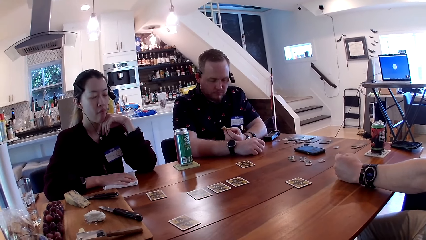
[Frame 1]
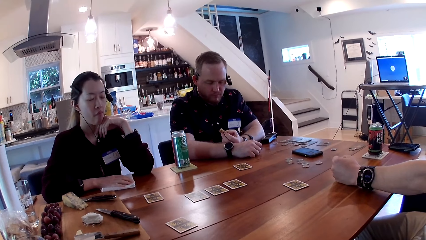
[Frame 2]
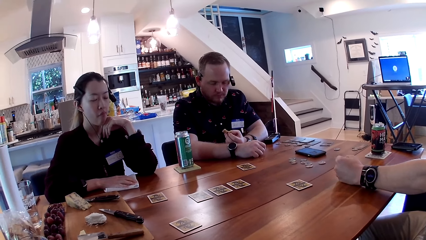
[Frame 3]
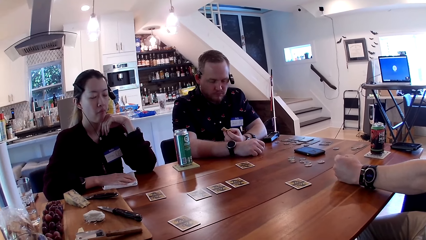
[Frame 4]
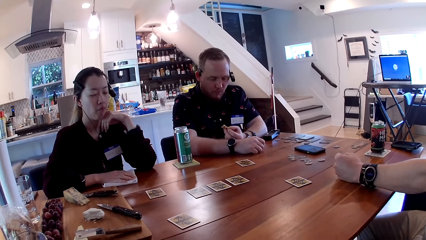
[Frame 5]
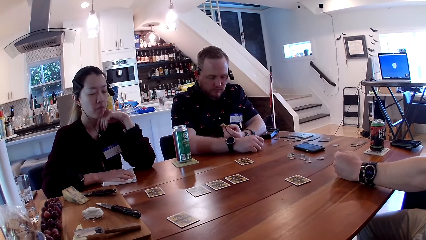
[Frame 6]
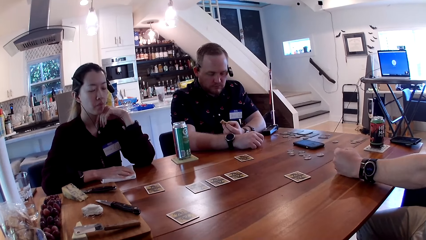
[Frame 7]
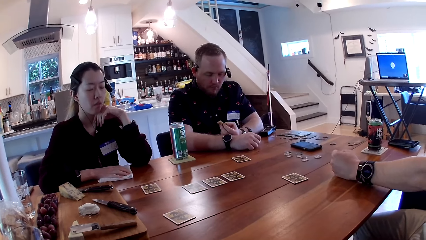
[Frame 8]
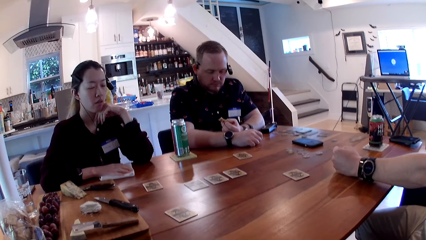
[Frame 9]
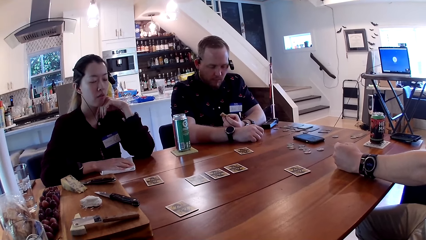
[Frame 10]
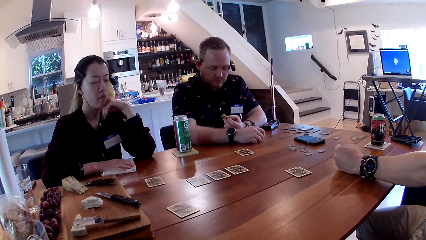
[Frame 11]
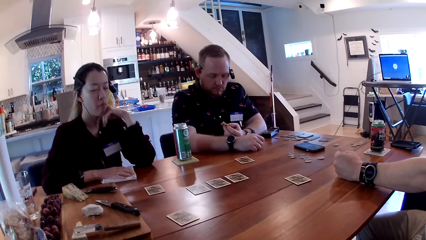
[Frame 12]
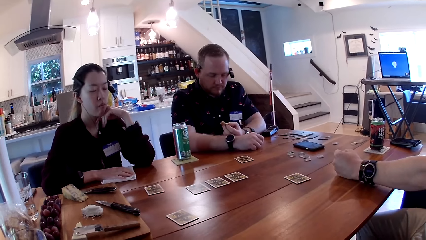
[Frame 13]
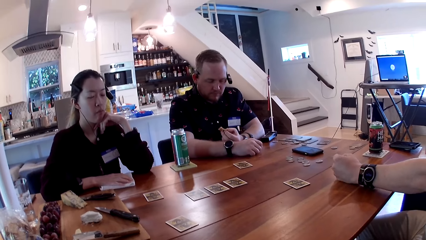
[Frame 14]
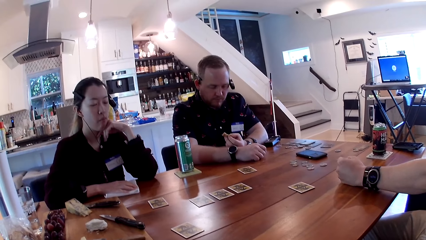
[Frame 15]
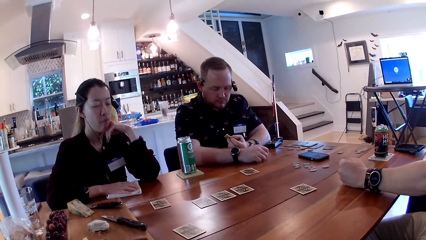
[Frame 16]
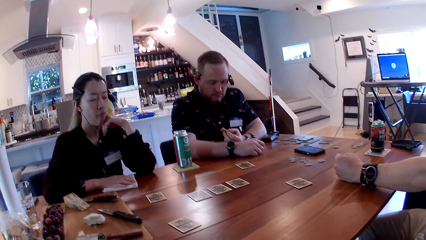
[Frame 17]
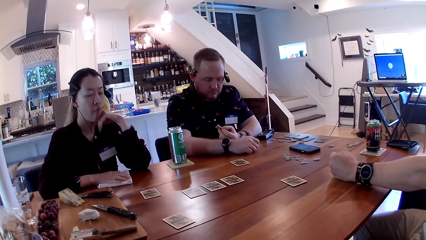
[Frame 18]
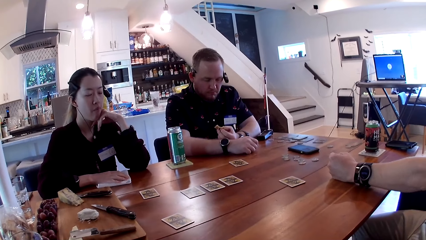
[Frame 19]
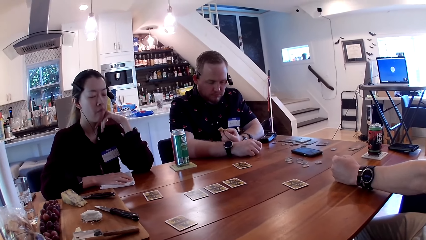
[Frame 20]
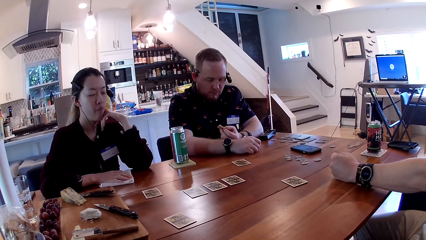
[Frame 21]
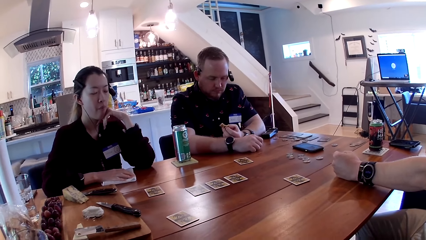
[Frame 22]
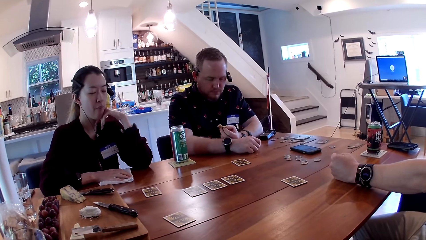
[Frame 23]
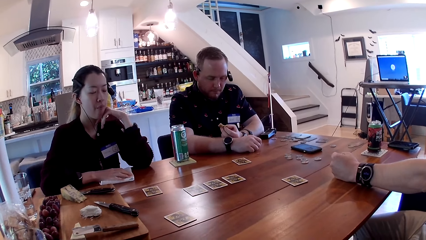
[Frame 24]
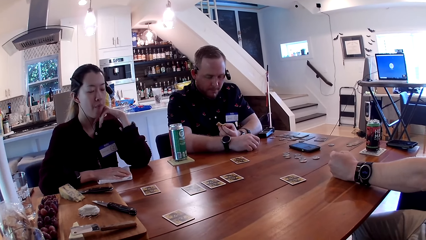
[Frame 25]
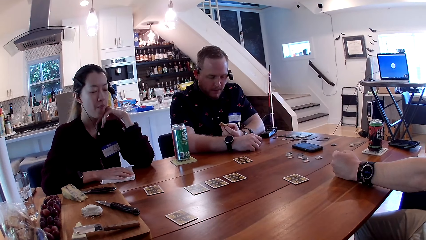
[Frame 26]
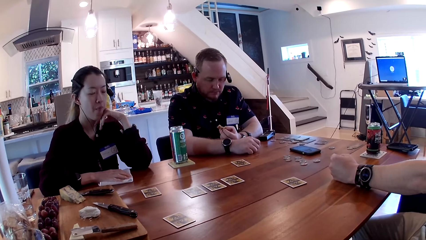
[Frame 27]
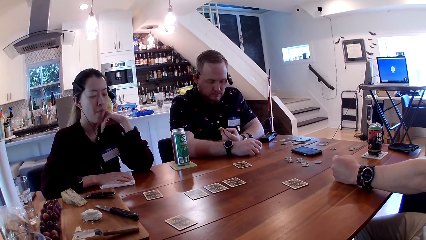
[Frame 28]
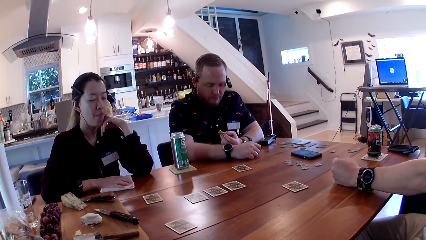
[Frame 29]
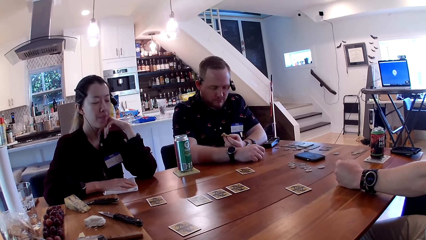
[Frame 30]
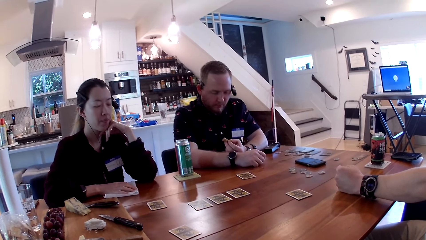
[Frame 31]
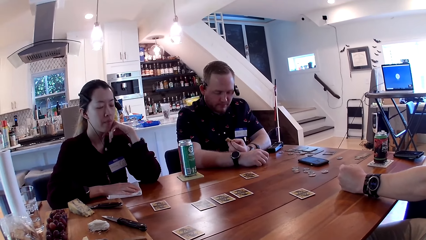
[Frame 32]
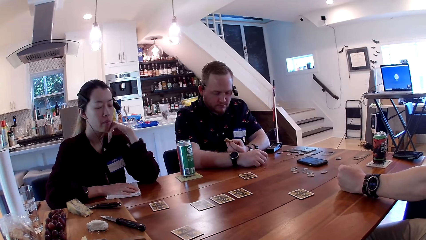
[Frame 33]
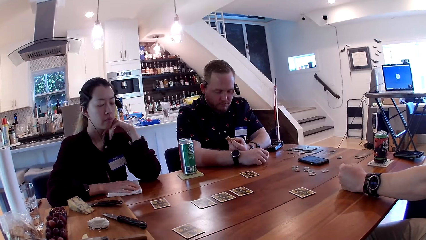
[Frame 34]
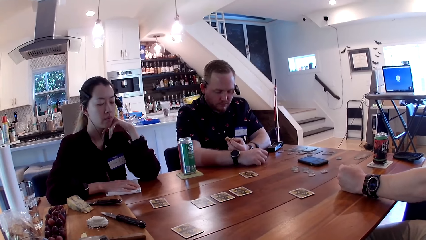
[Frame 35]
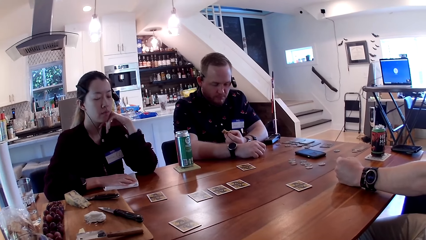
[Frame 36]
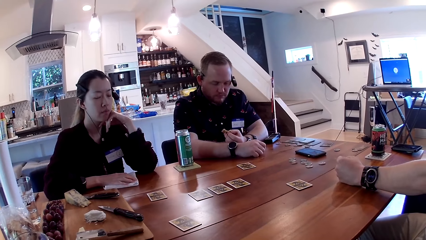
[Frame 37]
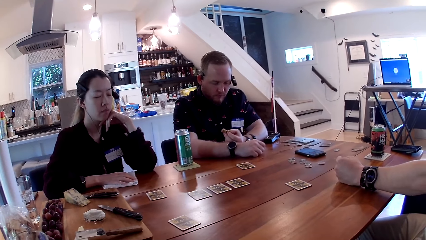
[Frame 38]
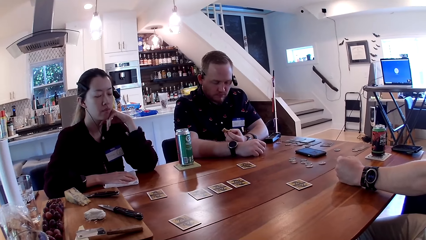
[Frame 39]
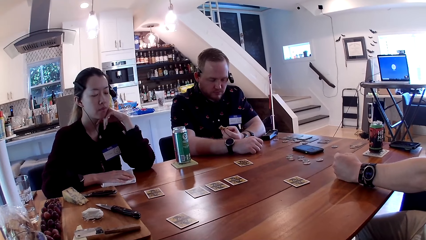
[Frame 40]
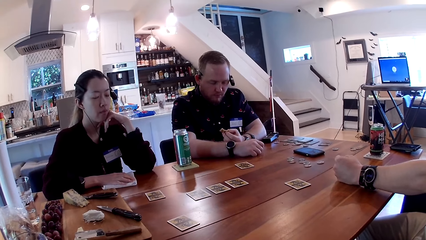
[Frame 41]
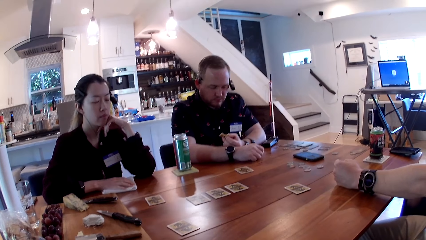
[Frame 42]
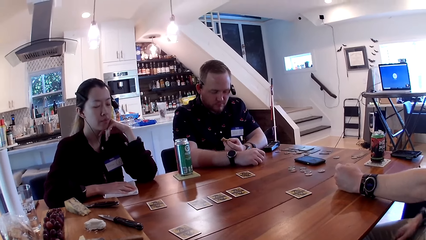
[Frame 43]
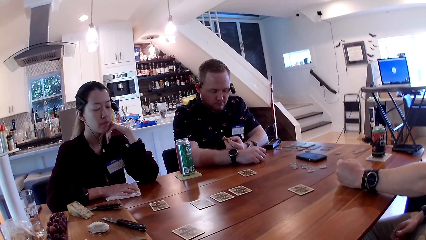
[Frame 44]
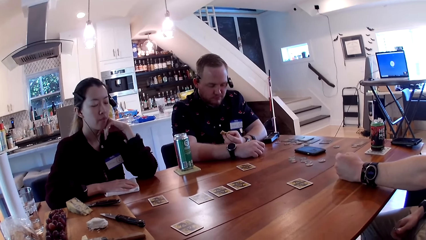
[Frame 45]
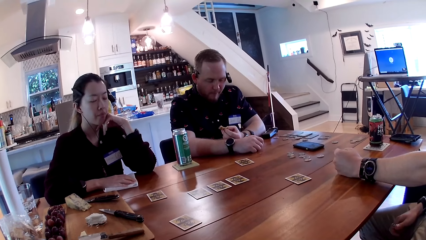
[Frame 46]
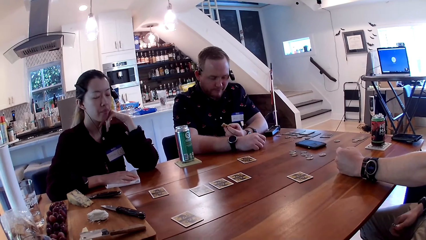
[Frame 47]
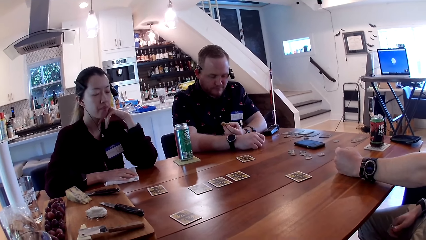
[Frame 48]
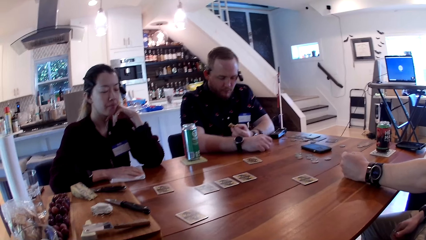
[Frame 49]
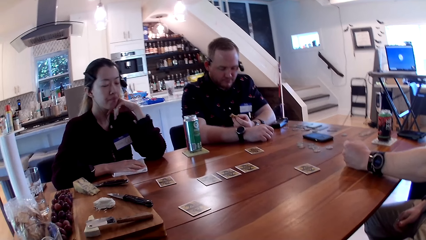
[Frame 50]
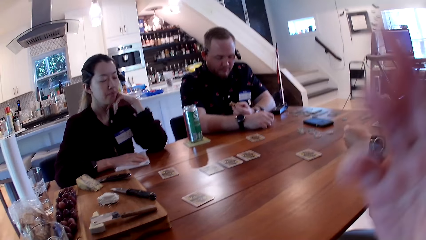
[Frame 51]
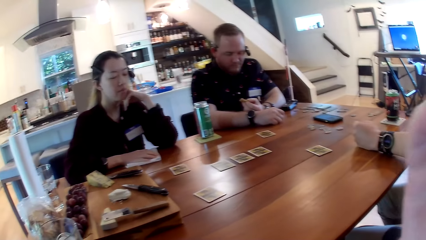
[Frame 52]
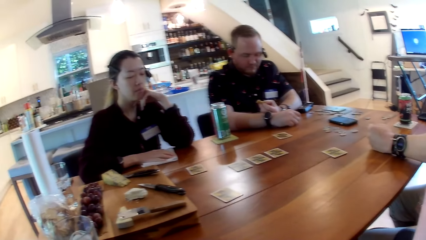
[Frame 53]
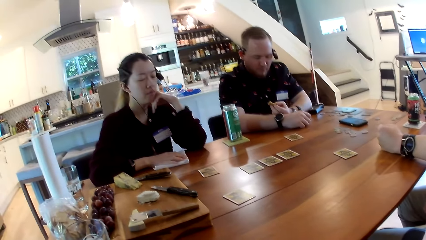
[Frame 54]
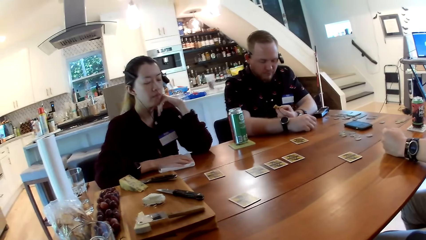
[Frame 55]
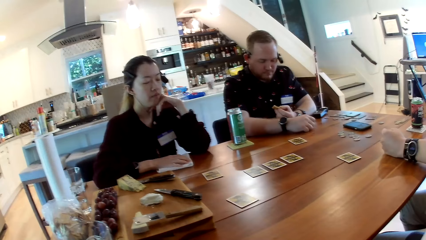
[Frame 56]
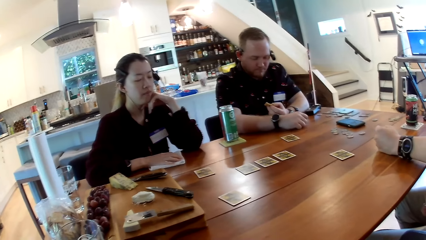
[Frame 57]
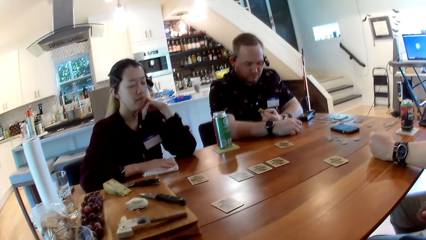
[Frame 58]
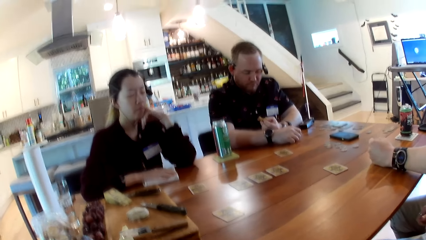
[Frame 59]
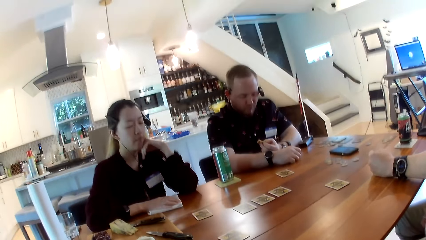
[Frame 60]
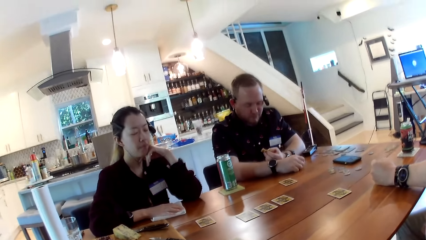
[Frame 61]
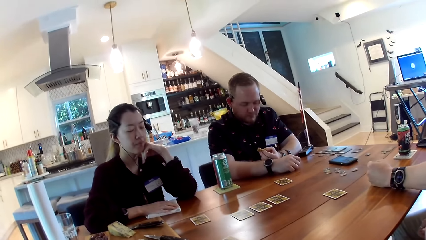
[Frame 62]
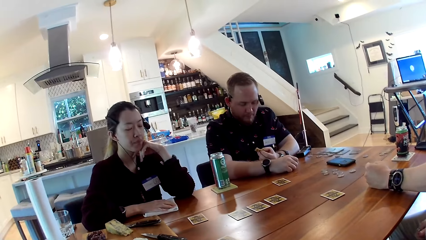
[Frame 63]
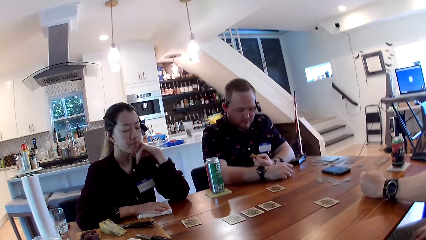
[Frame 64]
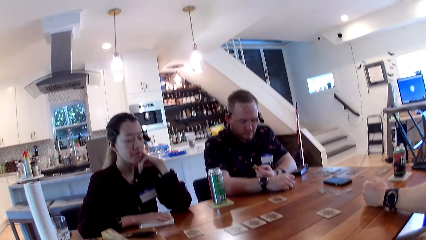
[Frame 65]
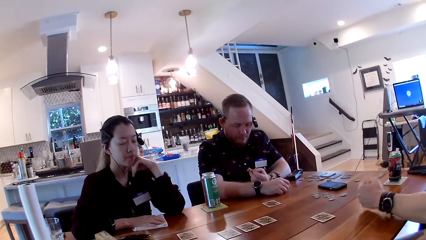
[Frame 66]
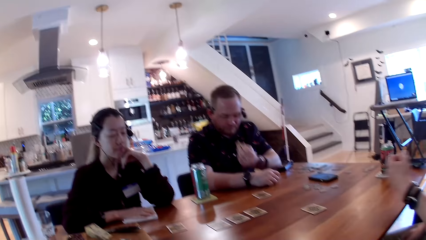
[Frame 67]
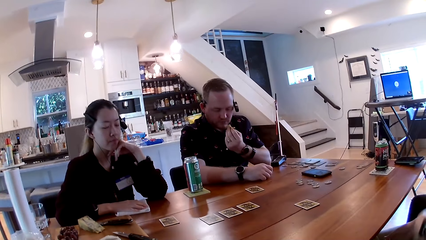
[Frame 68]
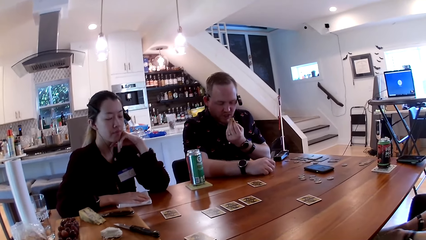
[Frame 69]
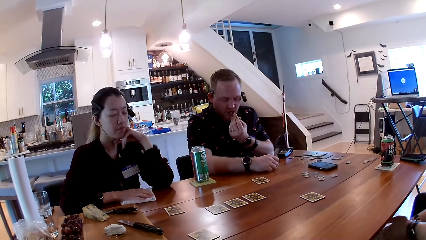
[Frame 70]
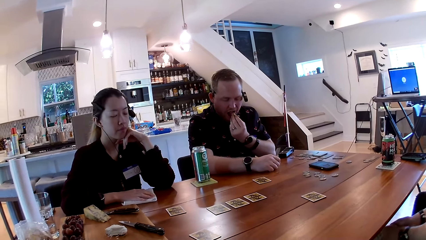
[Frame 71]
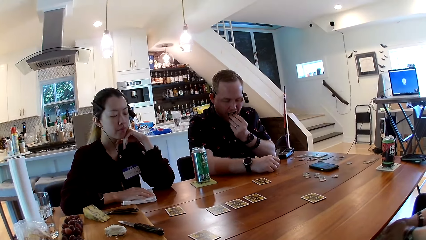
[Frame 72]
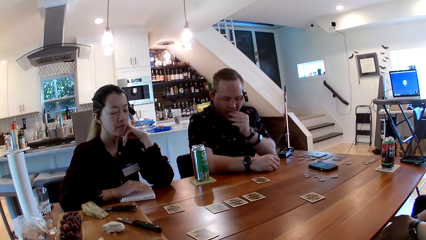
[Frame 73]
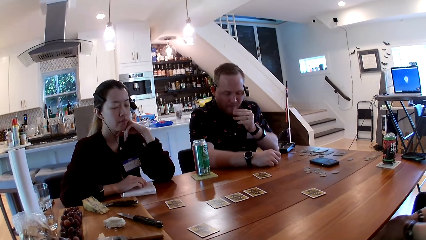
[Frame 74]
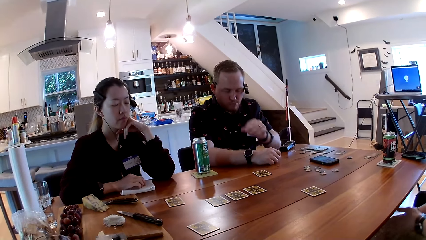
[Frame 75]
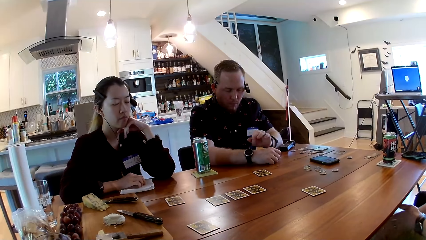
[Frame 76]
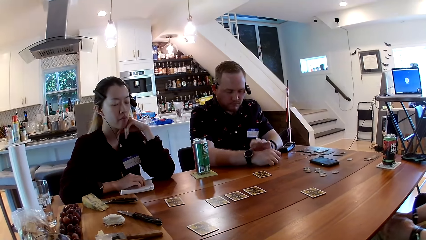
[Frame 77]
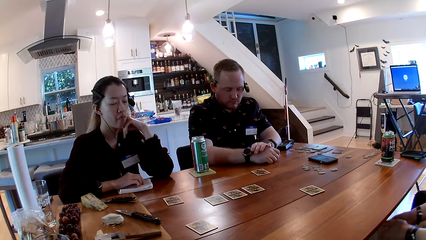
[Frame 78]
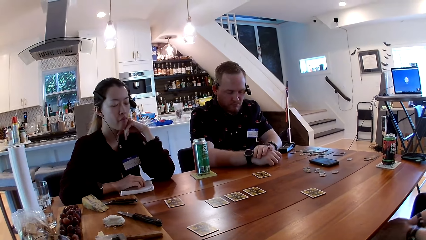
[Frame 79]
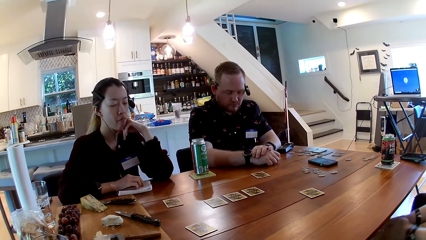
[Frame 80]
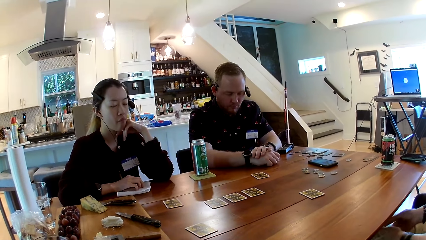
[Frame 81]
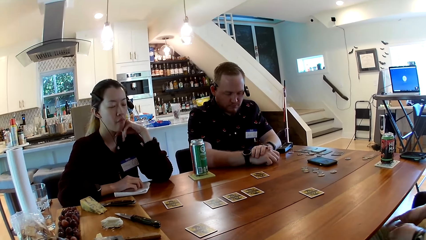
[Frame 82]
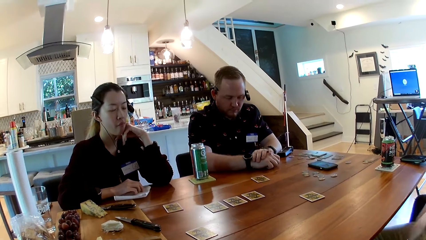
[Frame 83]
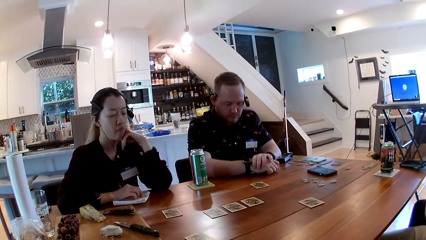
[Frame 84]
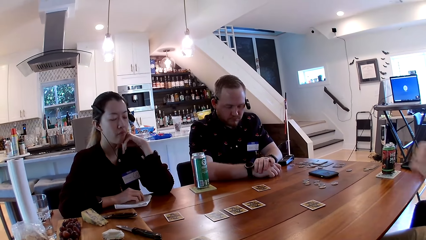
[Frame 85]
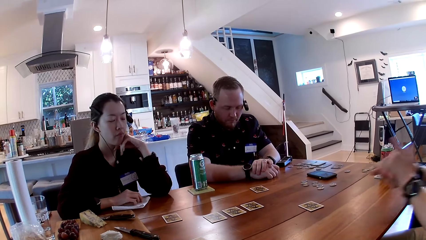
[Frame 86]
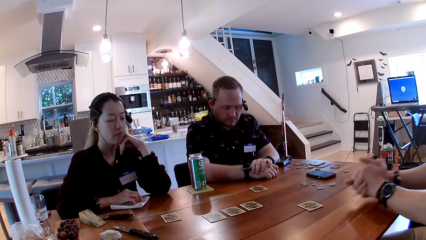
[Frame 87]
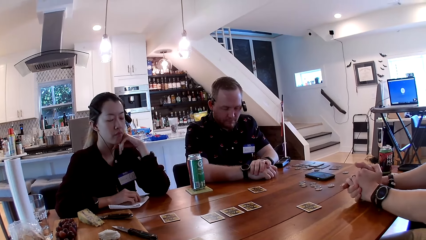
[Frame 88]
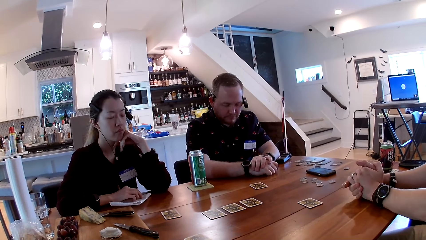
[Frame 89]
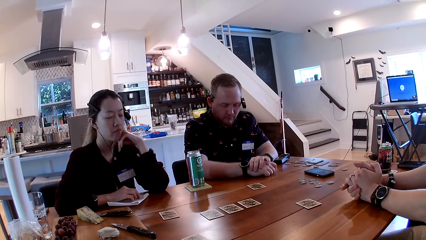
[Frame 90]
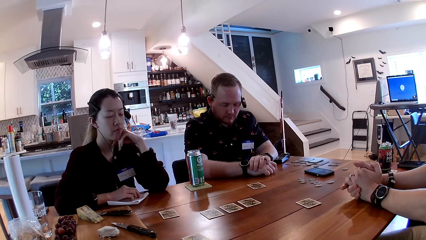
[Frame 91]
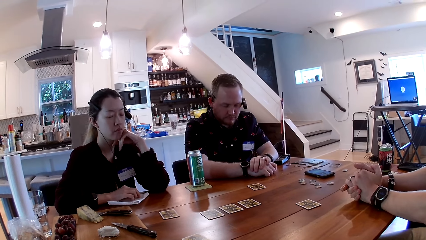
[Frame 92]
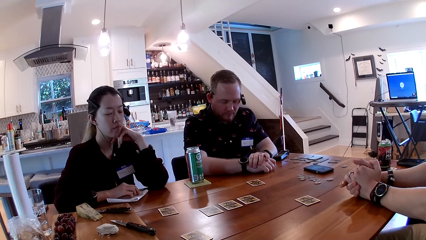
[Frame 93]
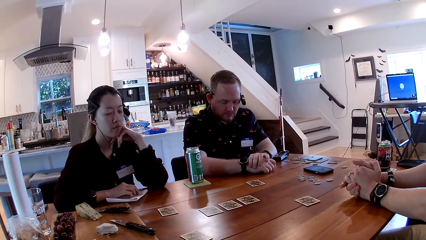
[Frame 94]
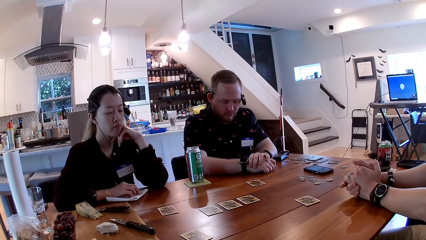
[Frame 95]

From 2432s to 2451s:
The camera wearer touches her face with her right hand. A man eats a piece of cookie in his right hand.
